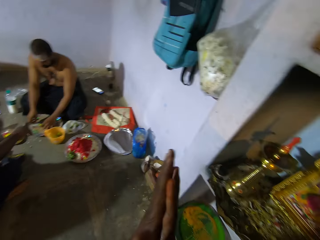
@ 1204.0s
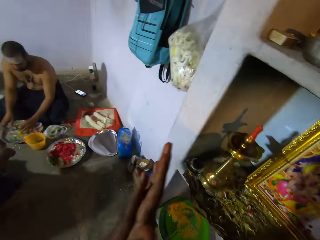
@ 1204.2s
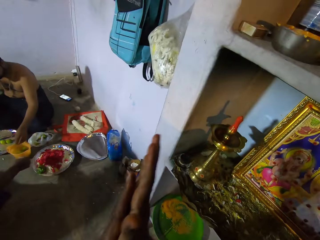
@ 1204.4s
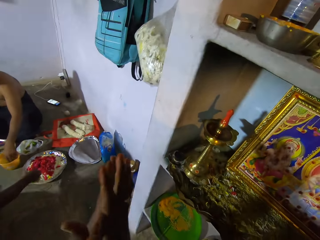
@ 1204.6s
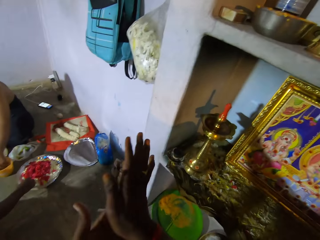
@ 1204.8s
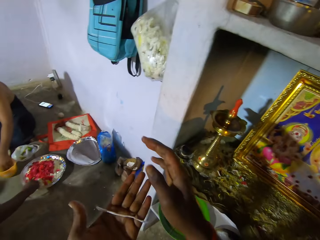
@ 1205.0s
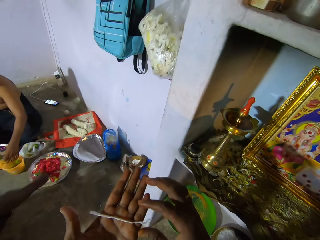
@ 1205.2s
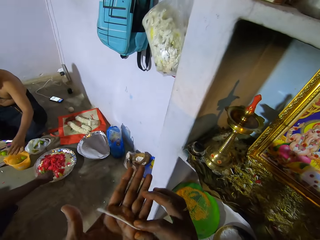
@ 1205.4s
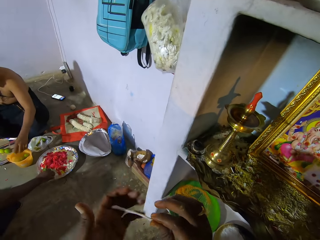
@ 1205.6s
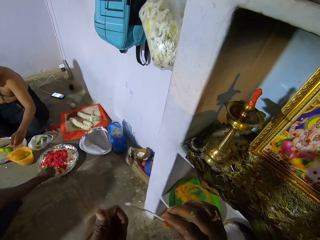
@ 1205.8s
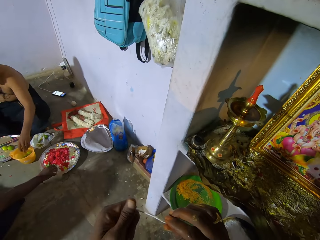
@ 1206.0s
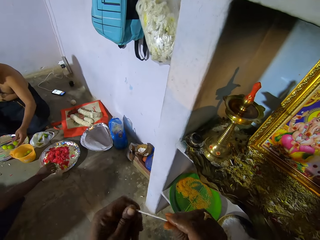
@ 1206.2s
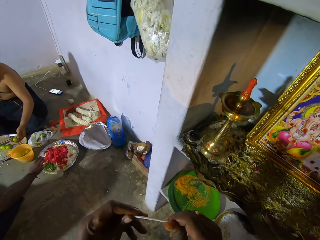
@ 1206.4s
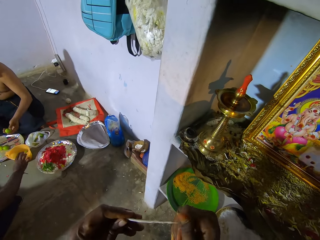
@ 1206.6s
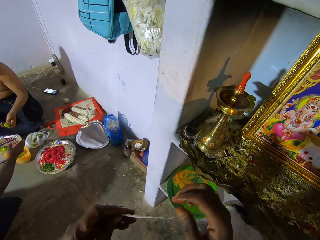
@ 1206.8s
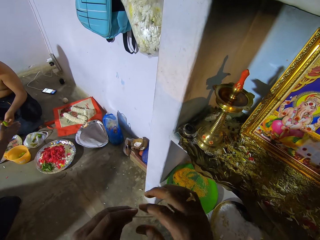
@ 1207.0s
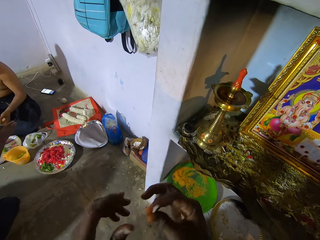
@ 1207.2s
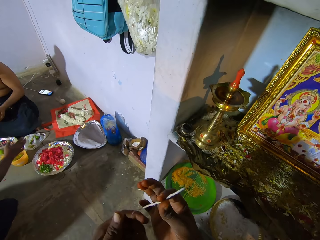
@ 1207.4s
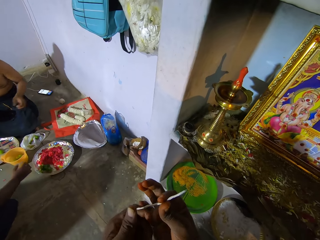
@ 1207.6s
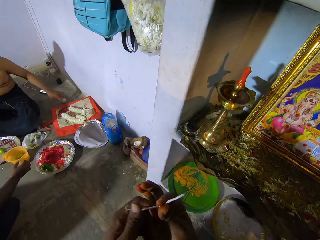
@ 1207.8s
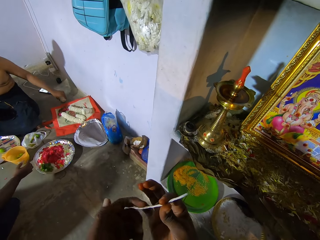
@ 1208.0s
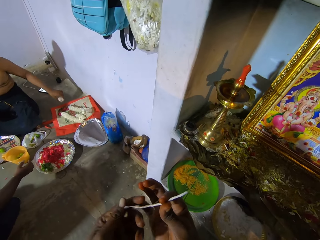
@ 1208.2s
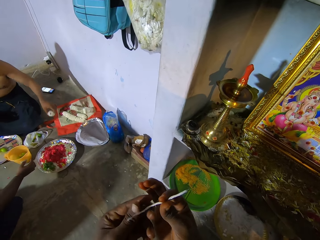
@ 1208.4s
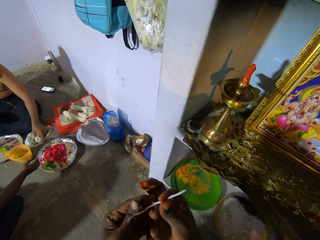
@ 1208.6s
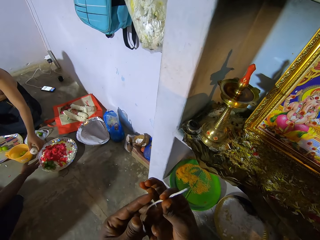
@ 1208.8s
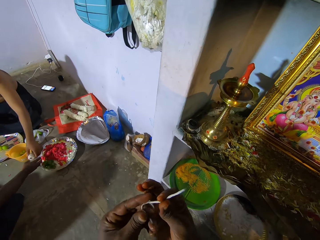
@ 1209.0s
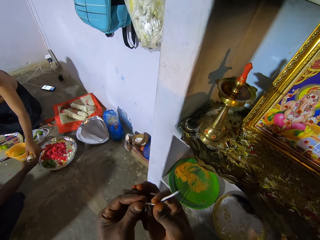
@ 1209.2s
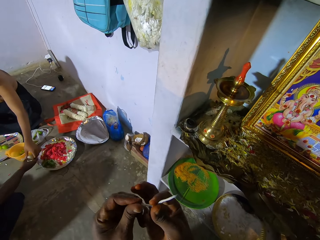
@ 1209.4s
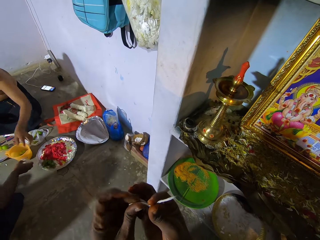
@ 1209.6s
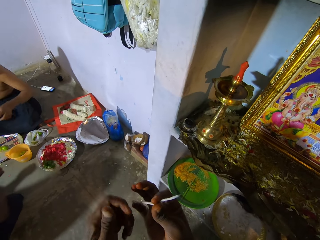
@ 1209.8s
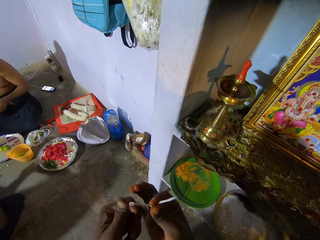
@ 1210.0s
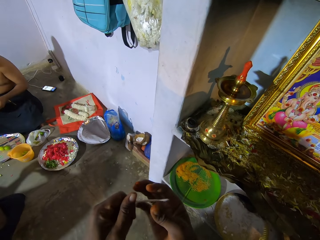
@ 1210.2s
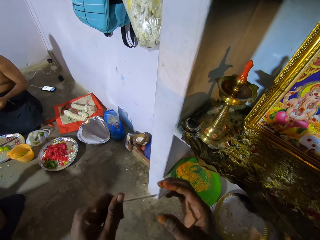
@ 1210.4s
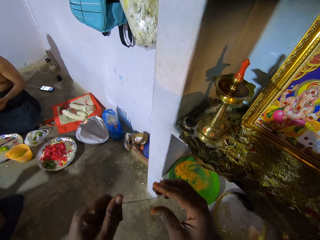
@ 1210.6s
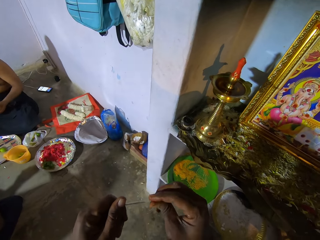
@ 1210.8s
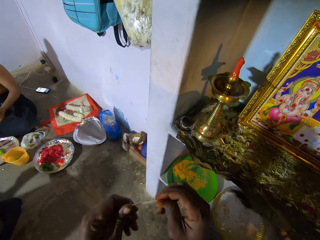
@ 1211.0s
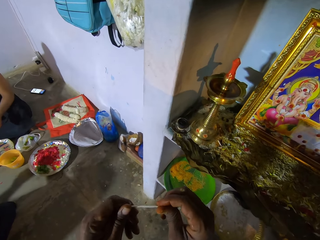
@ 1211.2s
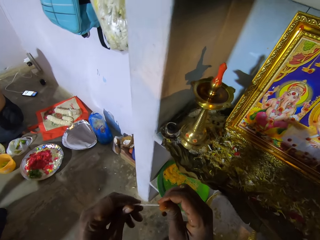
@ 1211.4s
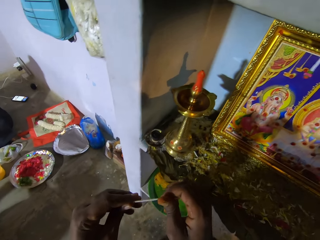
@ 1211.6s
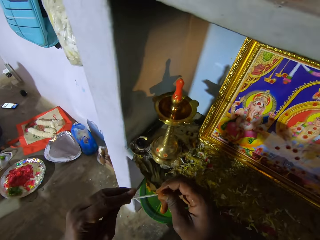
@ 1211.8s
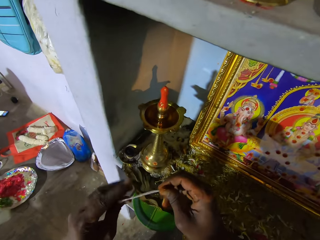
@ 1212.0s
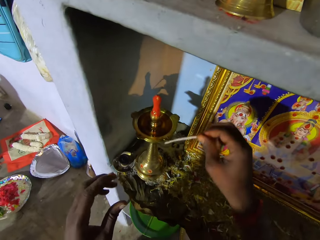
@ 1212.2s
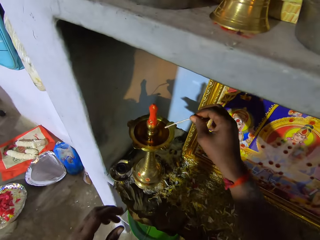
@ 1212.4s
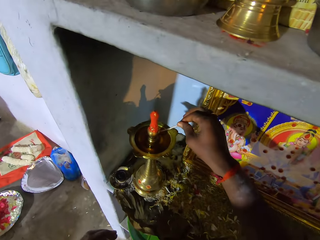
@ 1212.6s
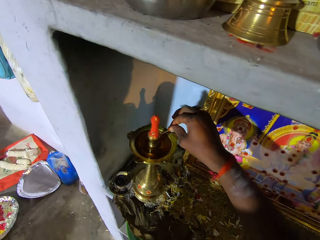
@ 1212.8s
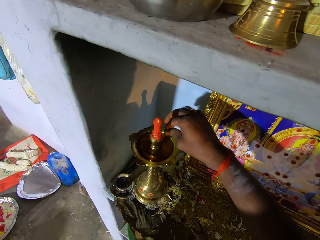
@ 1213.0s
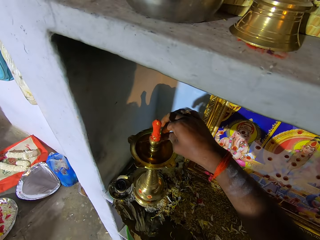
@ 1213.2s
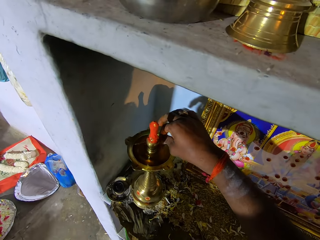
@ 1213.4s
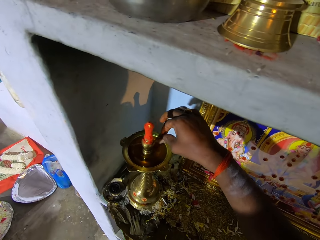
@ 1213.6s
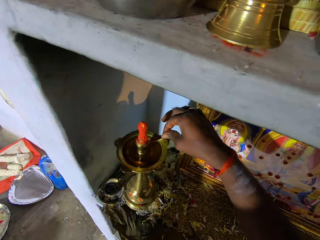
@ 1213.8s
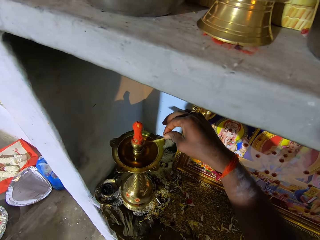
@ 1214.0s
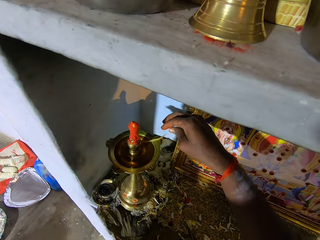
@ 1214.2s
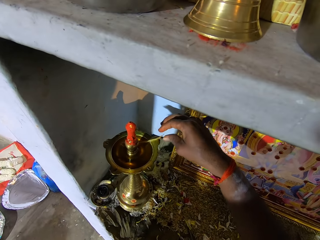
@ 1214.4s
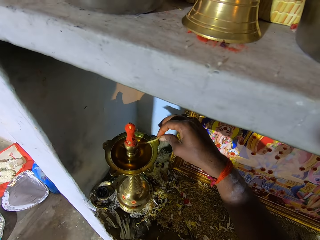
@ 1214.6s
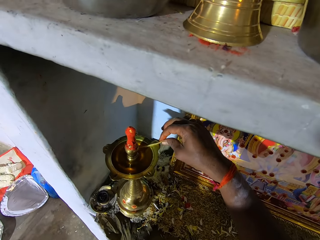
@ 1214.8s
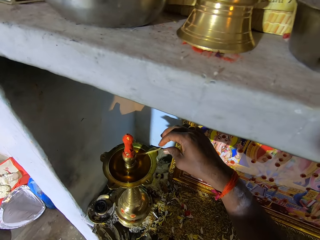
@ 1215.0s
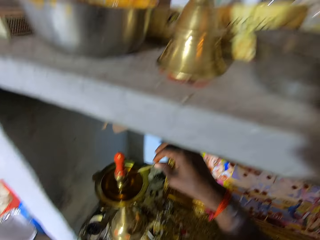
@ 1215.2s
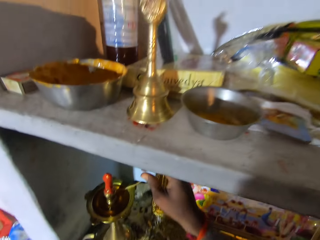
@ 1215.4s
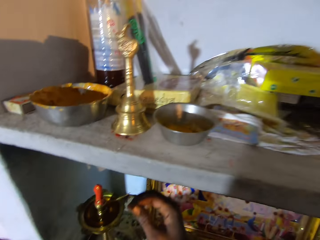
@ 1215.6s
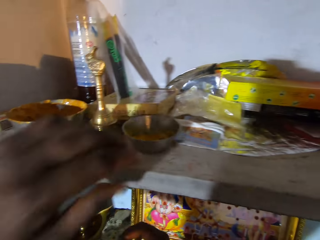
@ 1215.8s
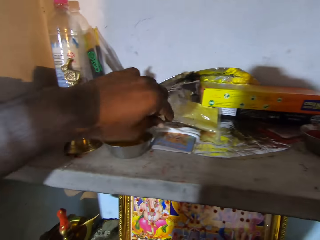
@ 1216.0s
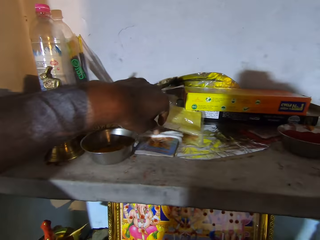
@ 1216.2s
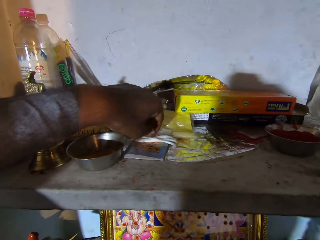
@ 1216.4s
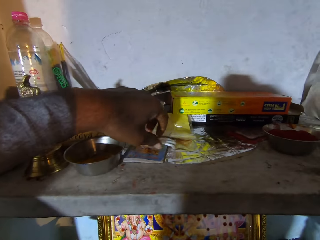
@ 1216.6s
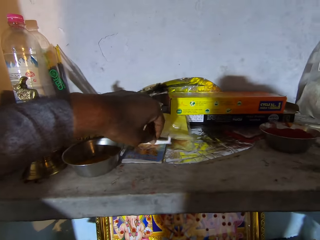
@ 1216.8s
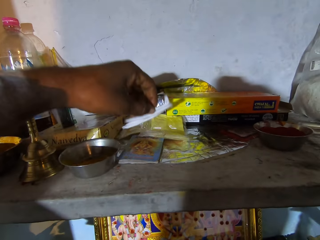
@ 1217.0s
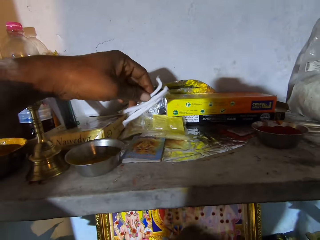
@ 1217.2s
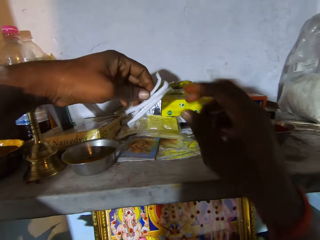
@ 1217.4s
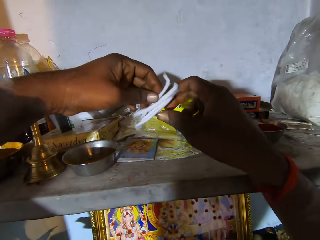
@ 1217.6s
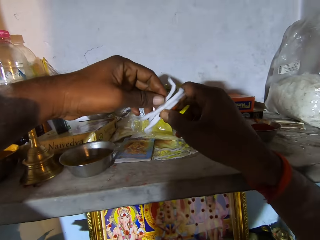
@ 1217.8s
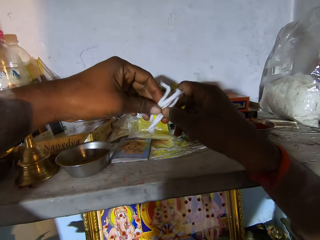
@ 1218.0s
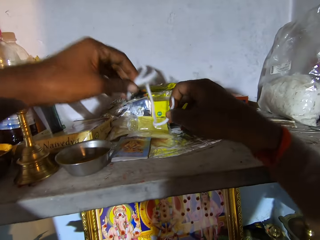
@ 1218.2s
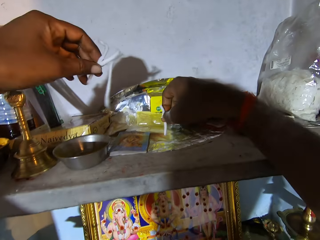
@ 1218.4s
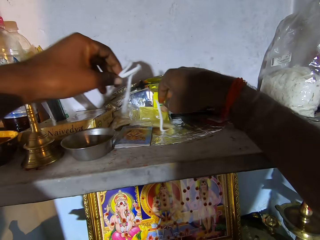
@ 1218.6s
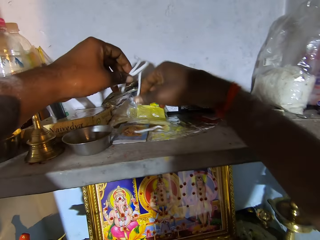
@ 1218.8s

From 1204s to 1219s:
The camera wearer shapes the wick paper edges. They dip the wick in the oil lamp. They pick the wick paper on the shelf.

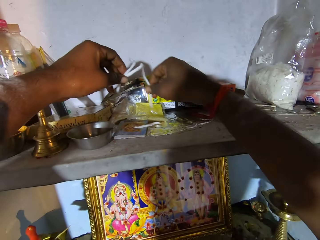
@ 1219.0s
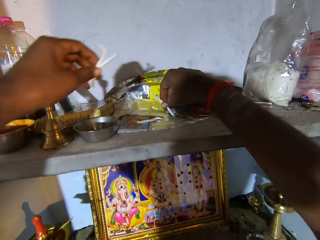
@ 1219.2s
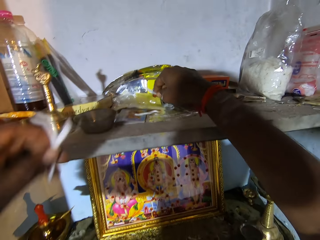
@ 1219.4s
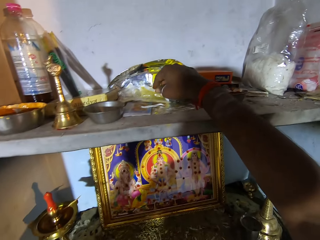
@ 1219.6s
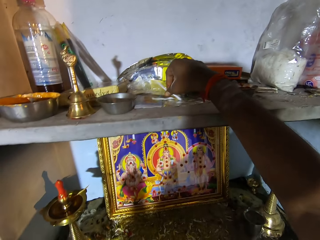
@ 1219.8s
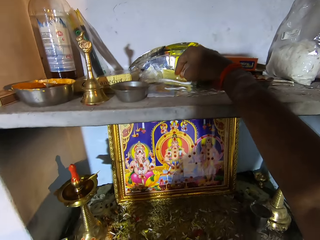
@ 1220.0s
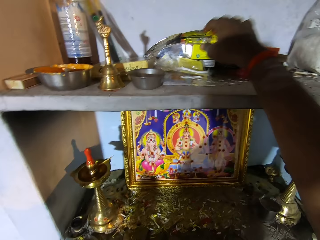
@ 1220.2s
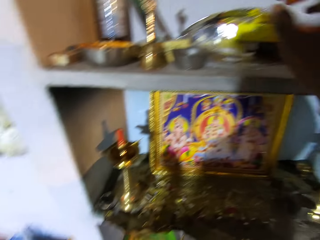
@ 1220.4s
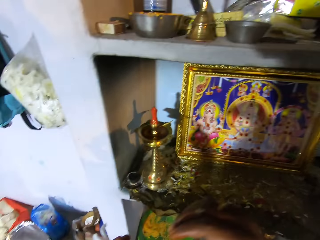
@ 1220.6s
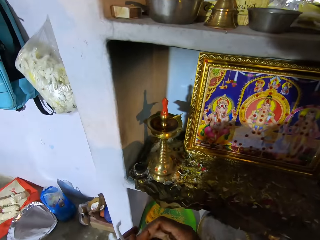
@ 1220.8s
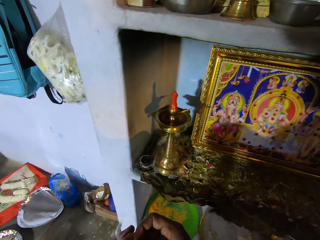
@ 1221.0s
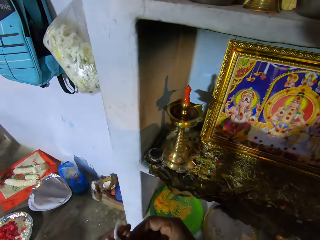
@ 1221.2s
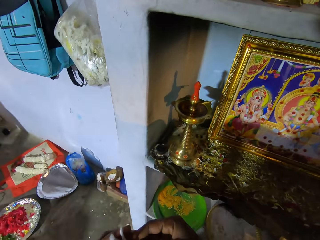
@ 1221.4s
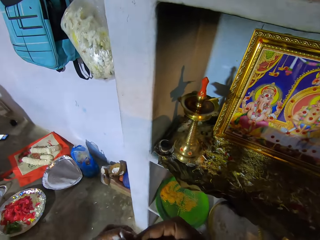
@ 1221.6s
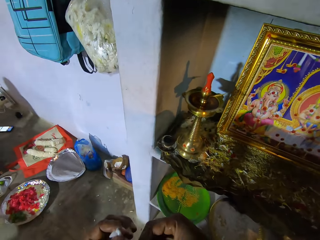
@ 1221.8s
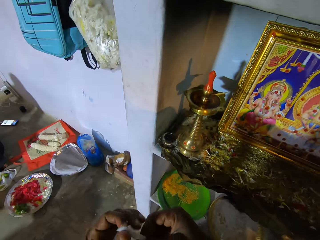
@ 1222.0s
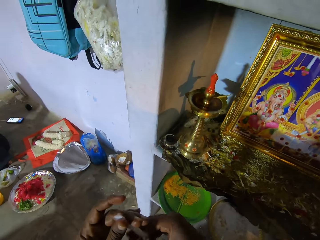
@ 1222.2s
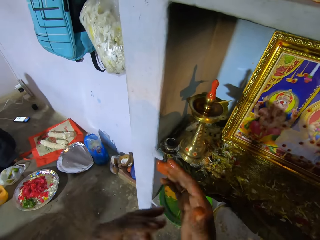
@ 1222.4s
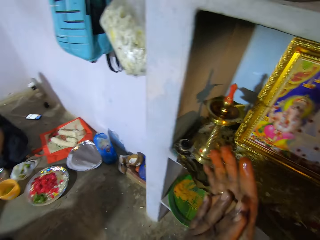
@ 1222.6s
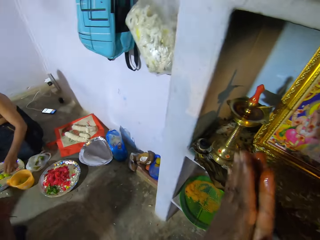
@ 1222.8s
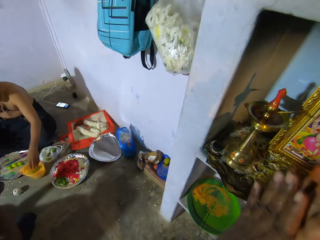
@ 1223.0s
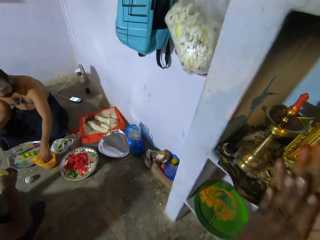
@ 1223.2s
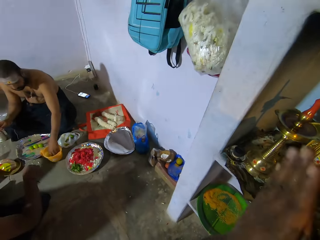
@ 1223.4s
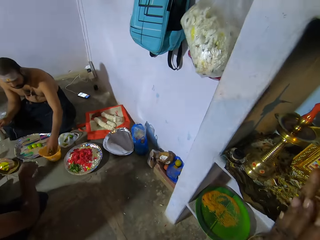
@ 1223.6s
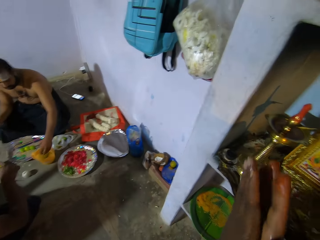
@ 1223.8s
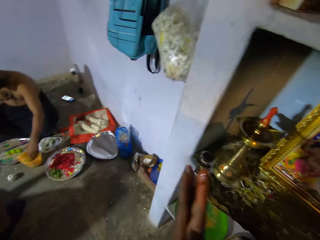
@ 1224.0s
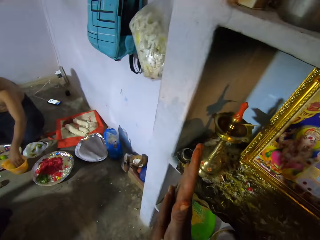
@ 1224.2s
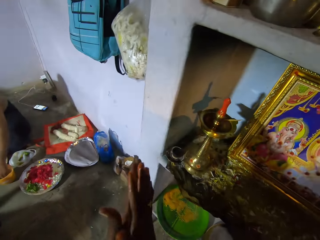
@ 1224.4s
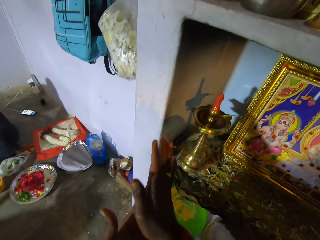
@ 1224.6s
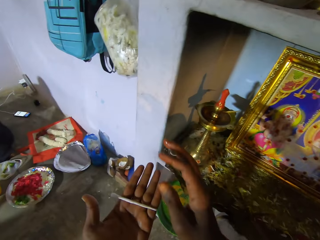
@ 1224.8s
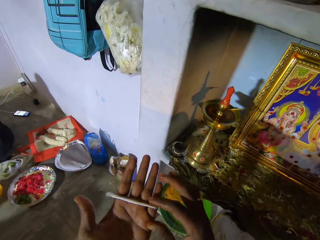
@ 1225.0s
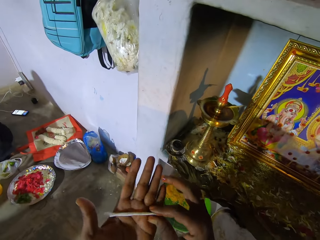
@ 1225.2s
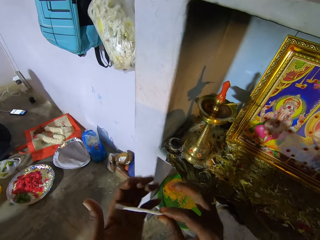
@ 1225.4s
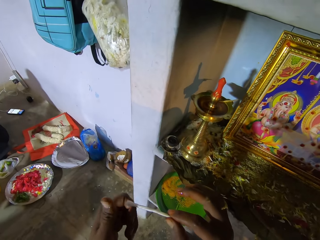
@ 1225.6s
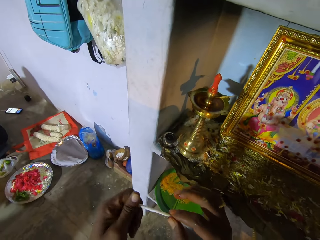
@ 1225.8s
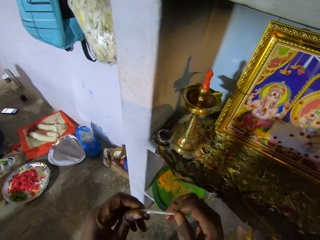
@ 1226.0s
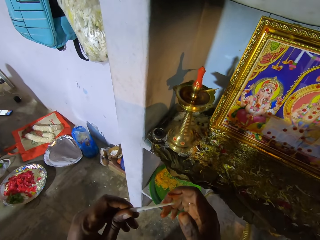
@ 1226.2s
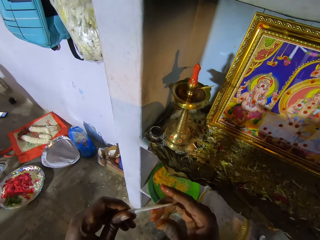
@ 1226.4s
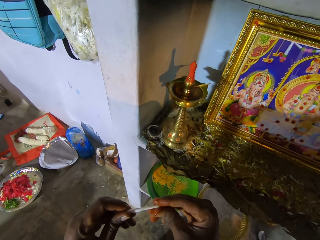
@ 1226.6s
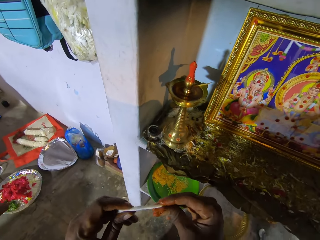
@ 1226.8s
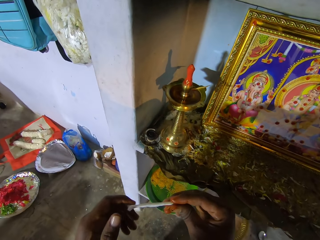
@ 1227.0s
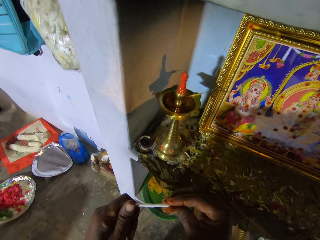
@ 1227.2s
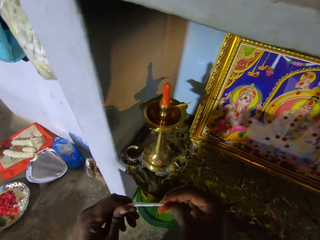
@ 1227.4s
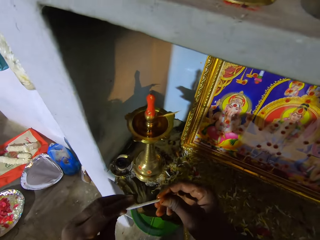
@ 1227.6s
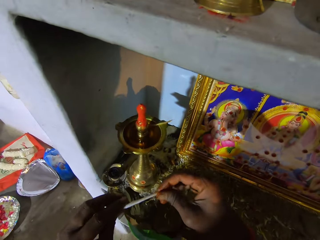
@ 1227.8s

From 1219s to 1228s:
The camera wearer puts some cottons on the shelf. They roll the cotton or wick paper with both hands. They shape the wick paper edges.
